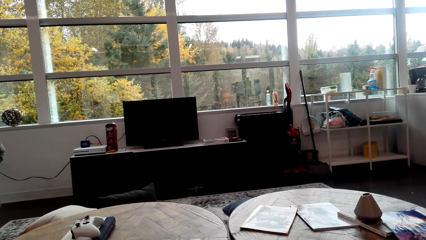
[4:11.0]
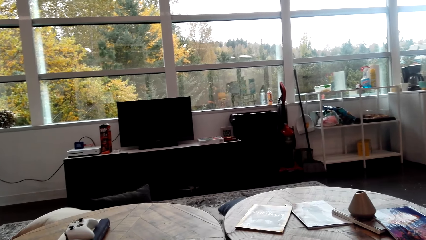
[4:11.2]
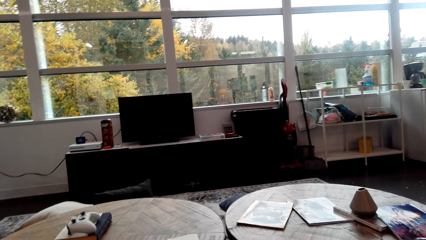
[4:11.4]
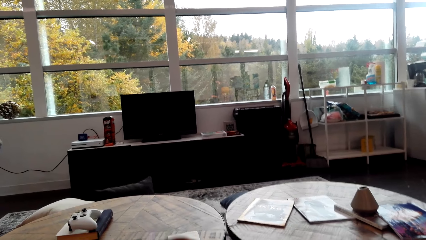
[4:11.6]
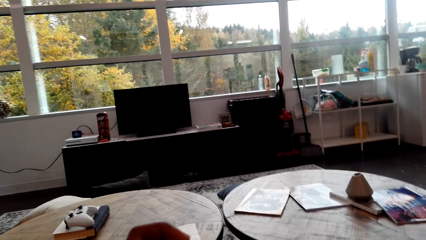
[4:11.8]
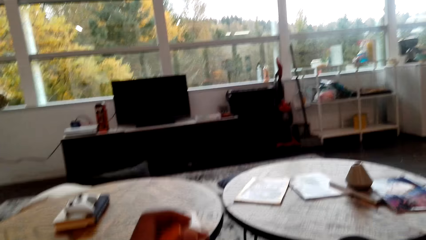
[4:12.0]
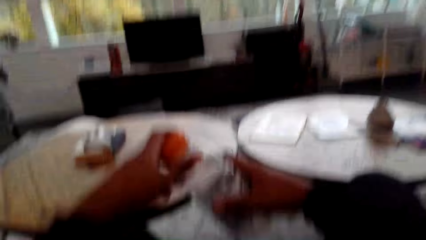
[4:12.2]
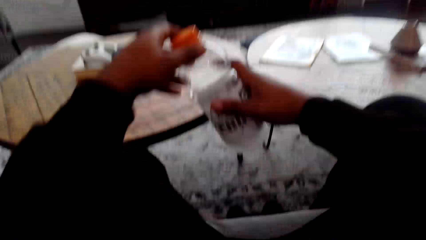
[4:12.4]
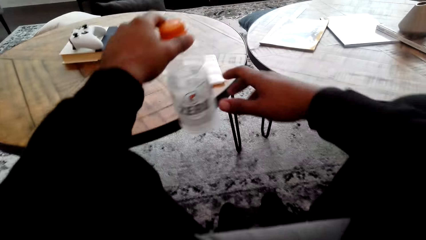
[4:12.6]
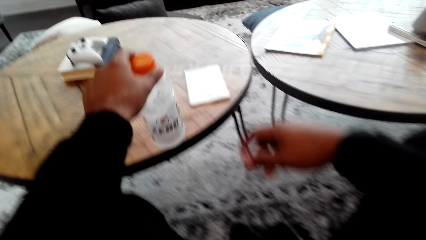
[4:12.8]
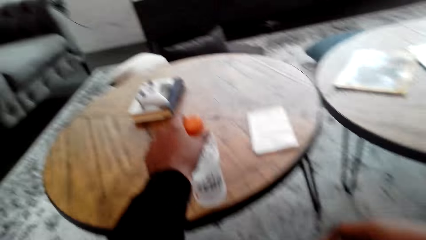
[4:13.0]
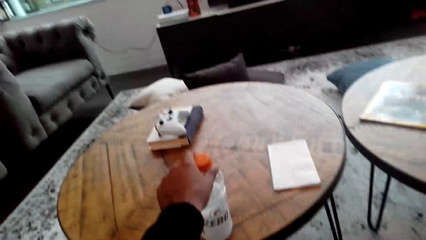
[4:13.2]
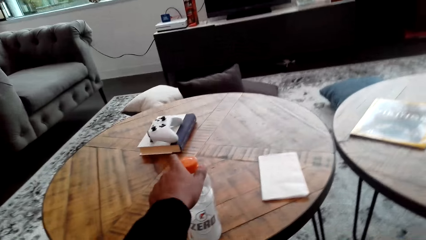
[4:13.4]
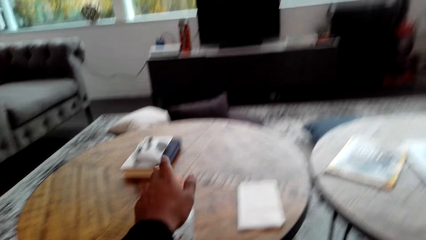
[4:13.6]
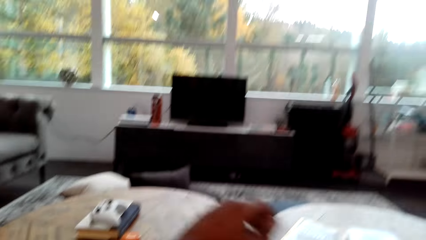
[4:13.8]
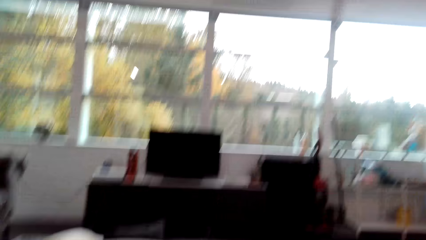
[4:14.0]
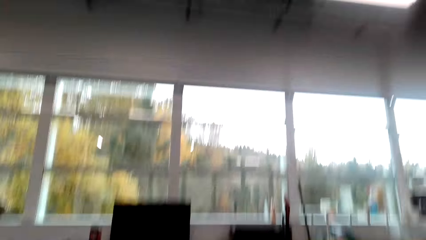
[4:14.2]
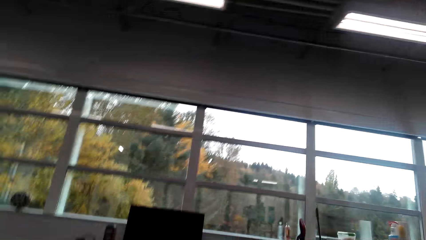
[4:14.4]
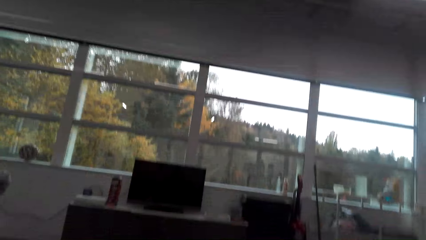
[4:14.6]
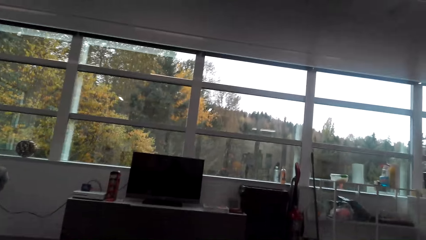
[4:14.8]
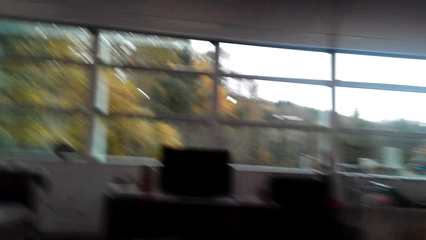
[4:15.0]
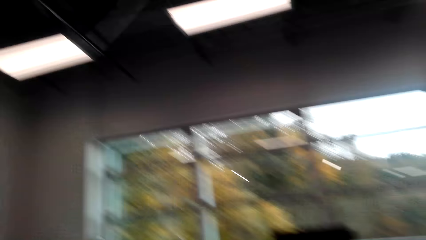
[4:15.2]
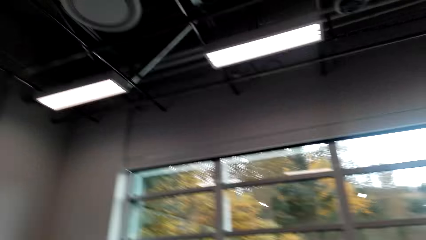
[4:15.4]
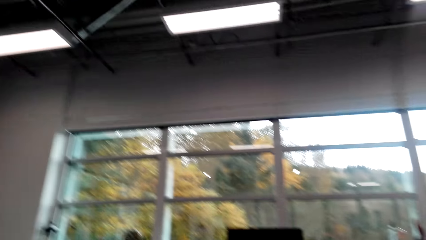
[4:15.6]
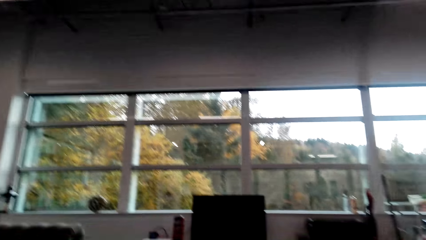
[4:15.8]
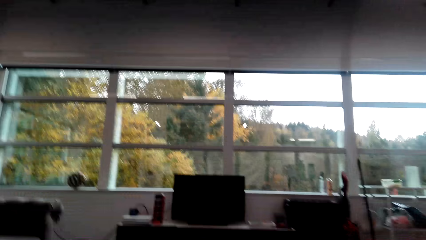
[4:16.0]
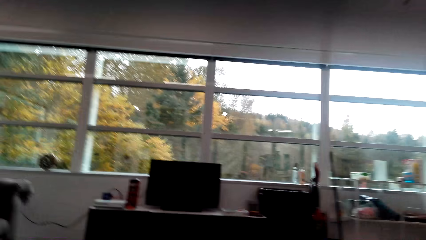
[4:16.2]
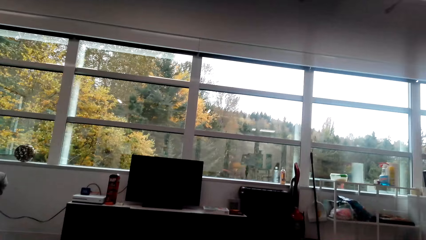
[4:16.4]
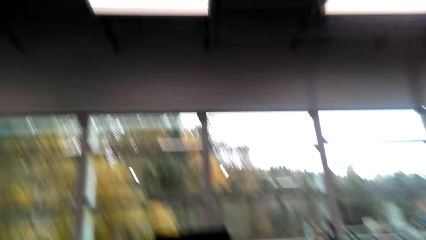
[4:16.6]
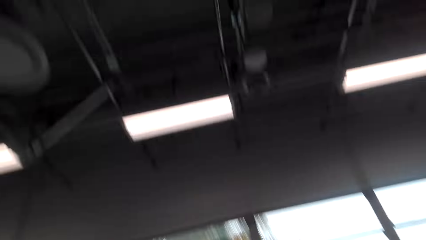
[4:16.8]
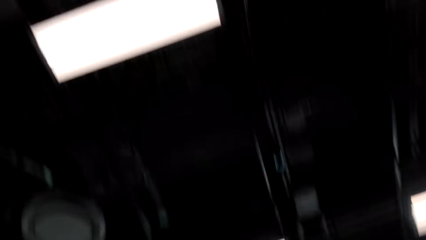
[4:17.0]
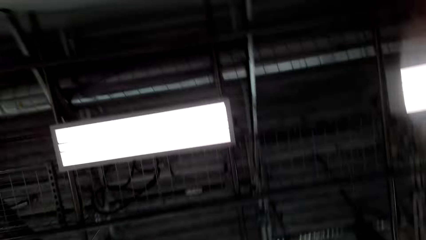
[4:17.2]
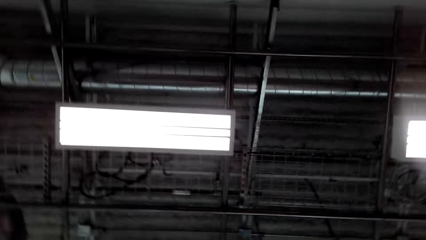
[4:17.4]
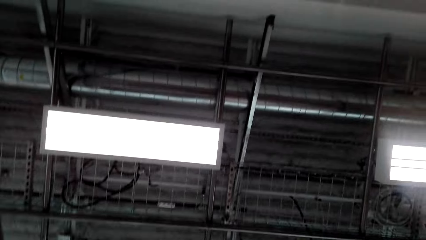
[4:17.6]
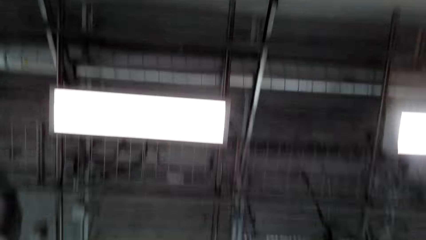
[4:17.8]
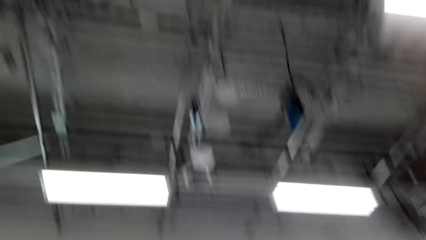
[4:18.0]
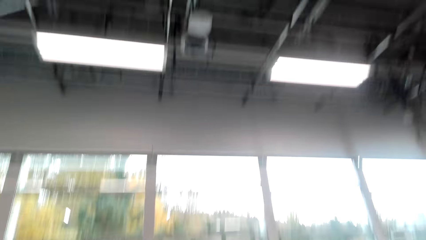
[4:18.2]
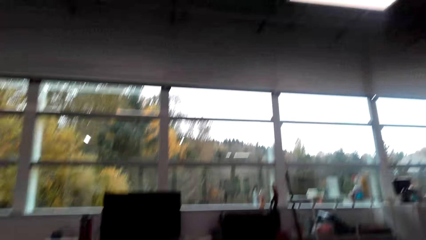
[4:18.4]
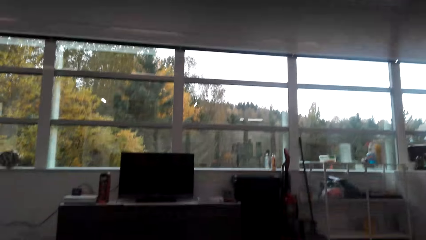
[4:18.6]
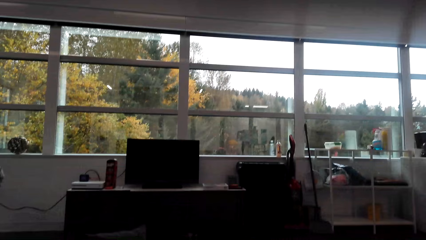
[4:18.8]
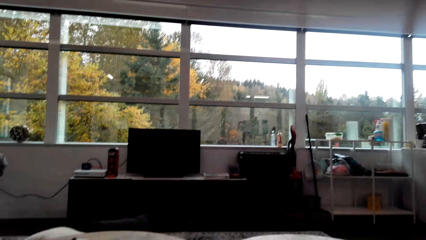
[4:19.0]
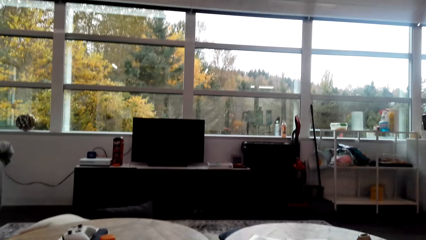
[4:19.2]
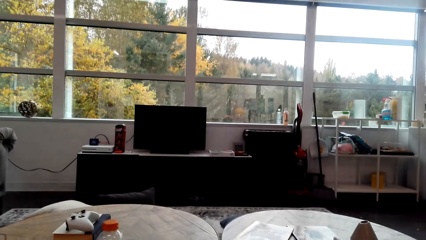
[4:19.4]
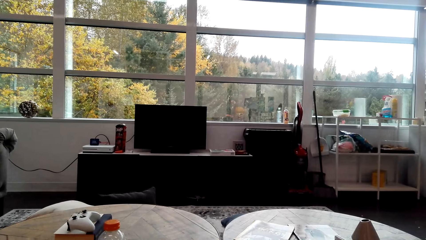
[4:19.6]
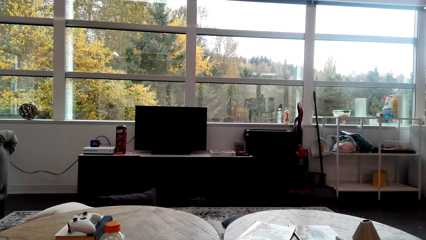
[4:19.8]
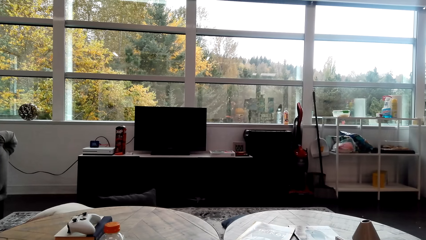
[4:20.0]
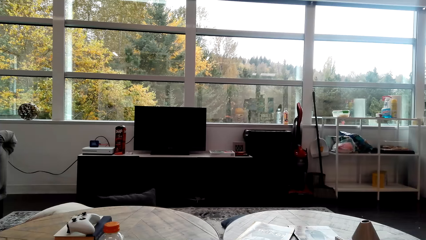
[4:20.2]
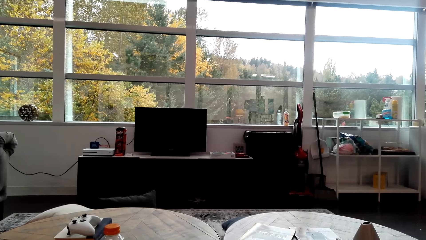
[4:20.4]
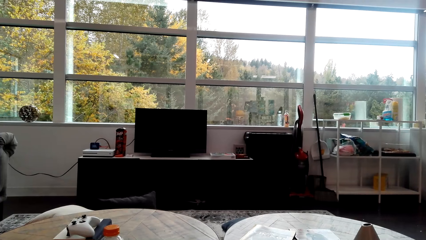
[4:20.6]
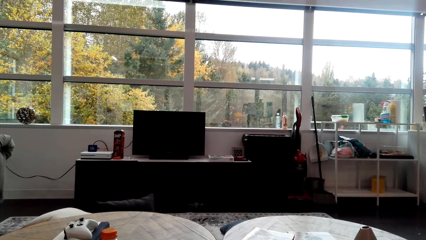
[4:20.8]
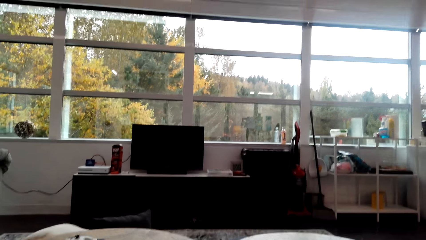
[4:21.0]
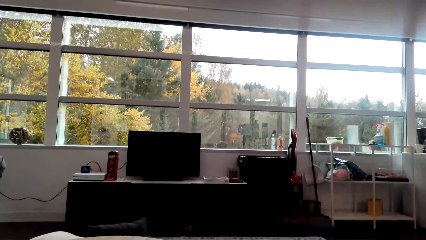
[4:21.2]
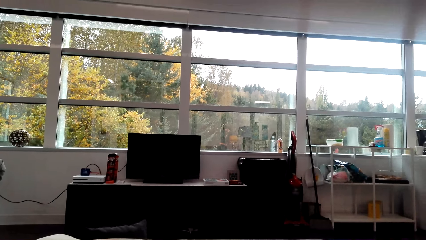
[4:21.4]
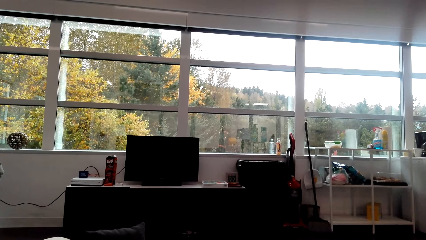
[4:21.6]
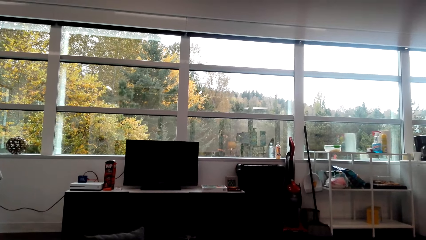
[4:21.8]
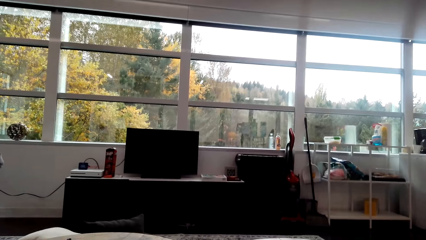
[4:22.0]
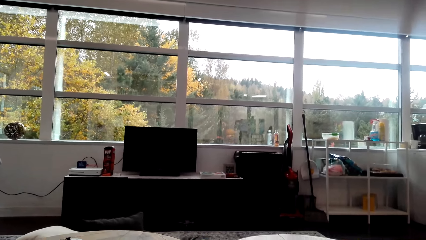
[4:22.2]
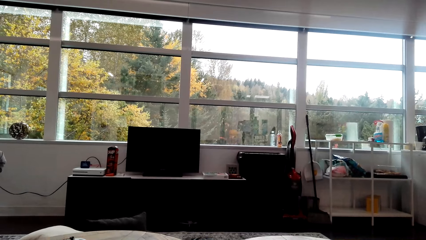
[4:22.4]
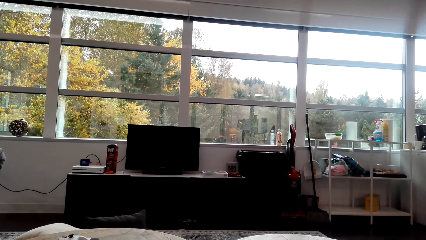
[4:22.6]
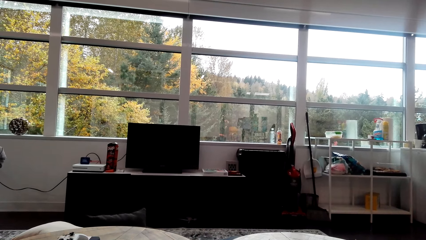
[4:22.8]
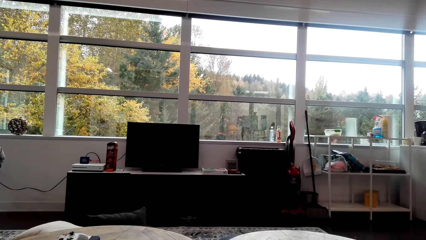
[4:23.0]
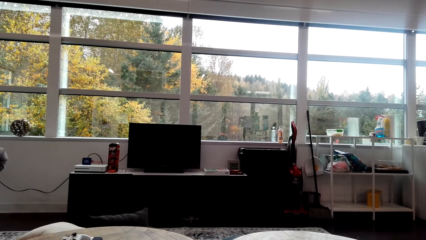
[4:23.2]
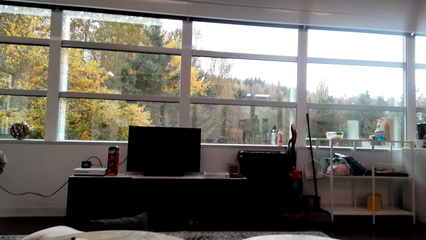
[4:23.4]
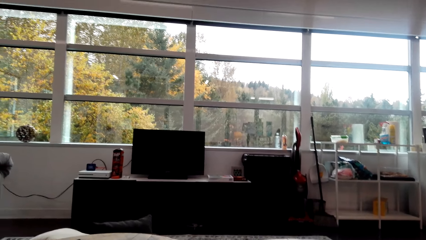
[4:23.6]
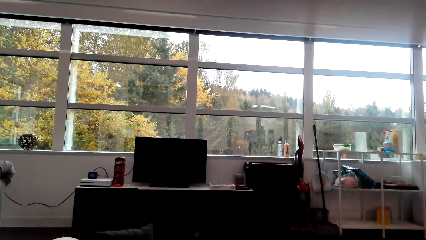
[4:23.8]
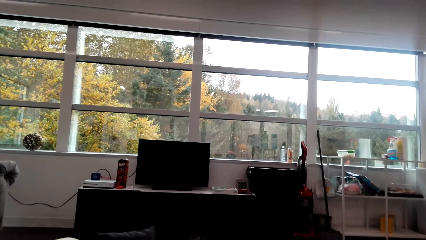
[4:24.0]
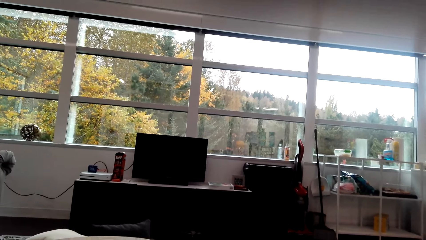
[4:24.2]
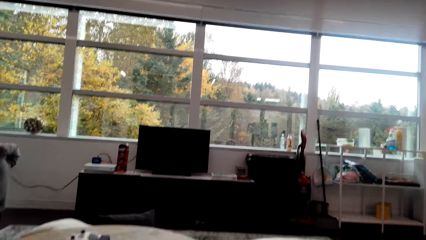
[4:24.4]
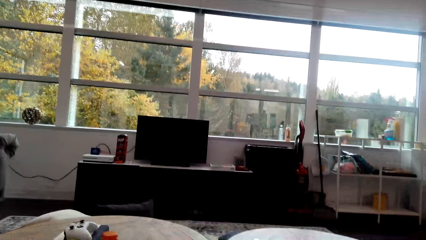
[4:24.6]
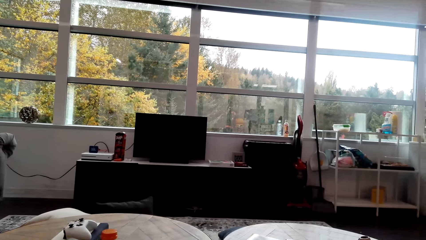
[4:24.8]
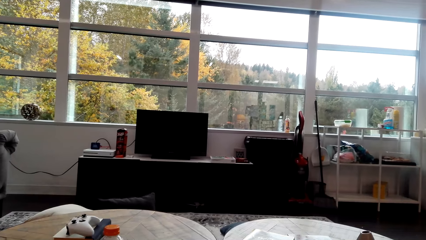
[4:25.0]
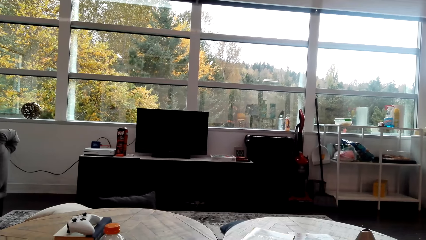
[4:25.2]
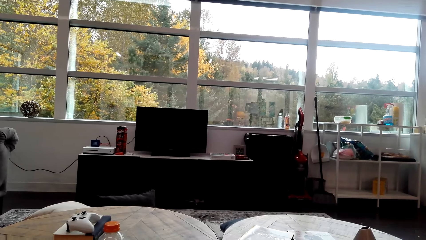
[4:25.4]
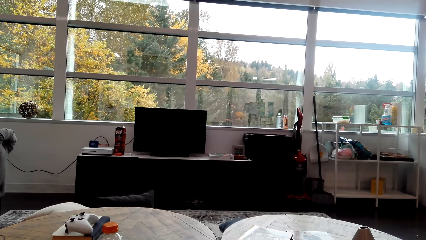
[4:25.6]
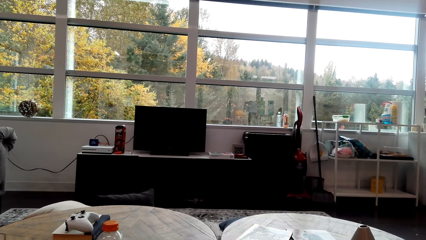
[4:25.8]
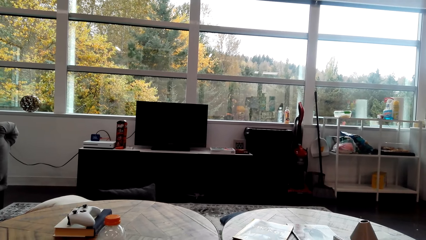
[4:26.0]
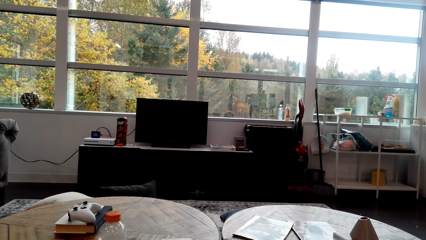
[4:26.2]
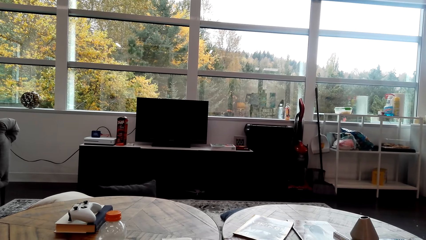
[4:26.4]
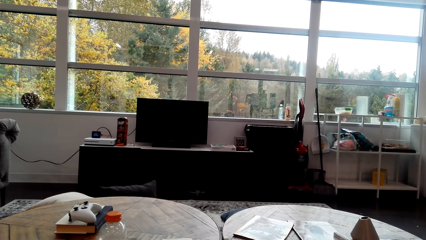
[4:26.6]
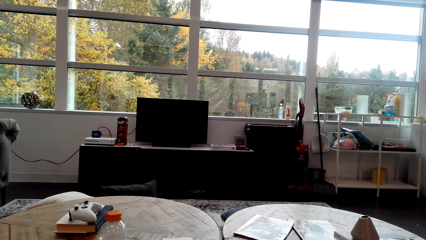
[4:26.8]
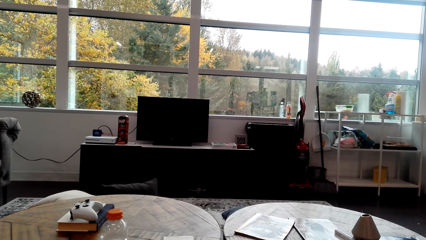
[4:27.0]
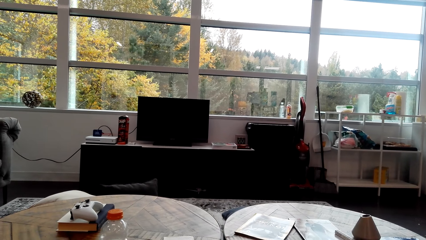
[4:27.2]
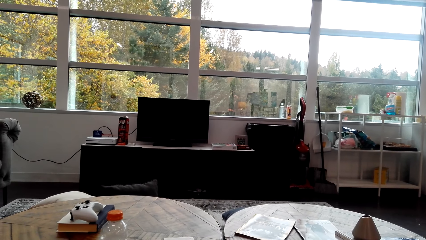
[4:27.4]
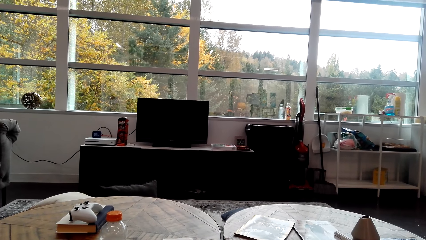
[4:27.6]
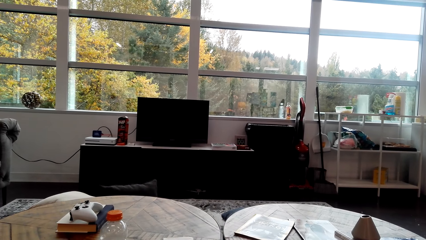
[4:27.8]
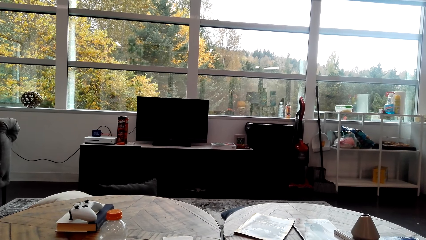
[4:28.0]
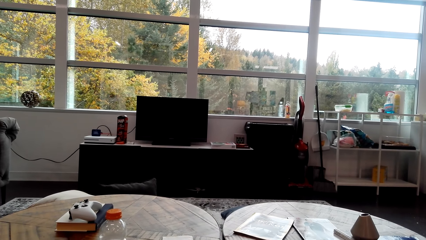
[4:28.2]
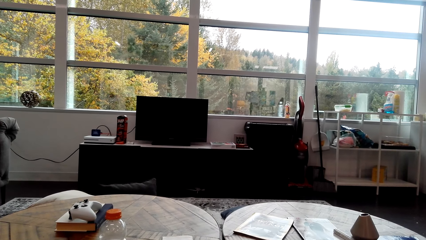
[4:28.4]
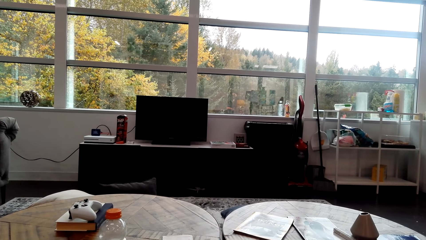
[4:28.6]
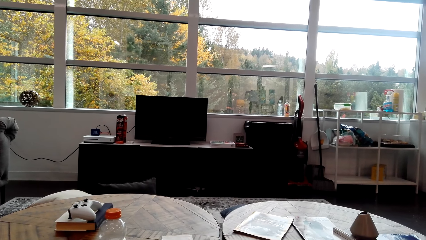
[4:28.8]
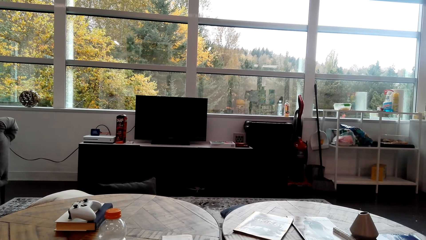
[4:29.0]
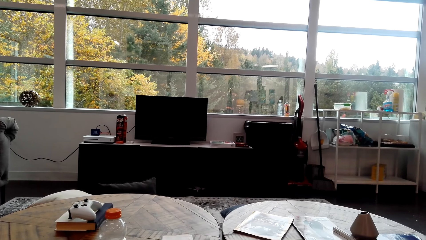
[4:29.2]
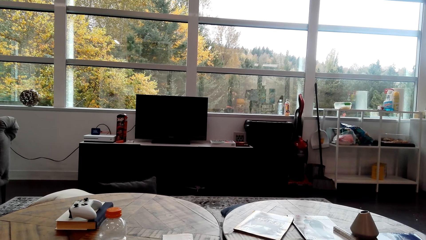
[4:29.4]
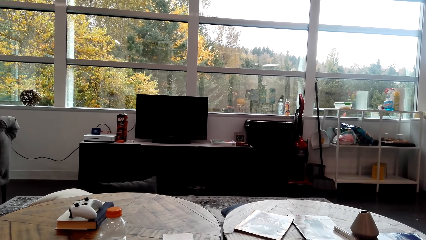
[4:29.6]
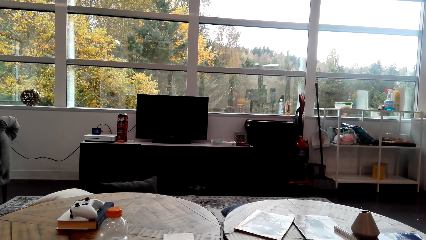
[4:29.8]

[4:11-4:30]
The camera wearer puts the bottle on the table. They stare in the room.
